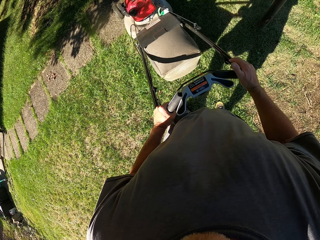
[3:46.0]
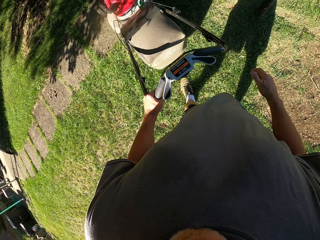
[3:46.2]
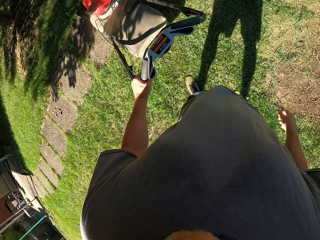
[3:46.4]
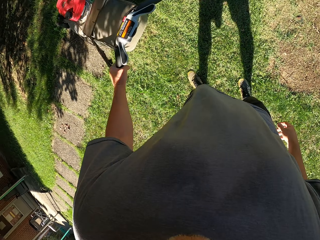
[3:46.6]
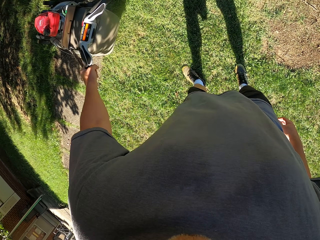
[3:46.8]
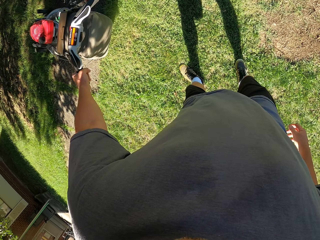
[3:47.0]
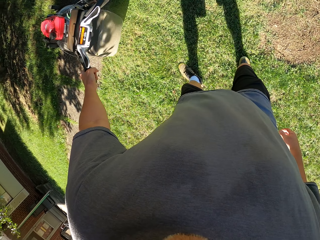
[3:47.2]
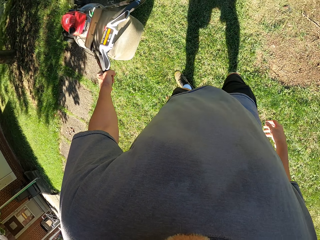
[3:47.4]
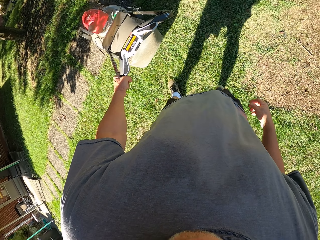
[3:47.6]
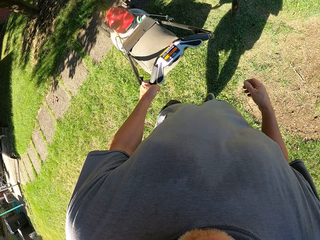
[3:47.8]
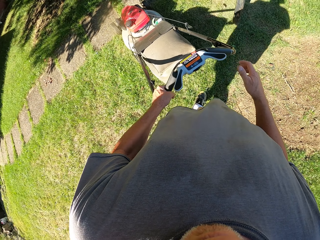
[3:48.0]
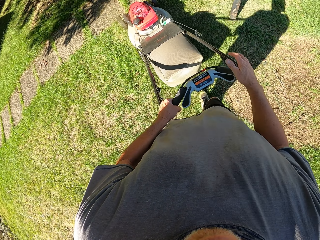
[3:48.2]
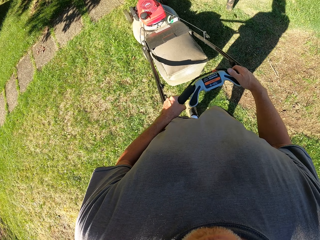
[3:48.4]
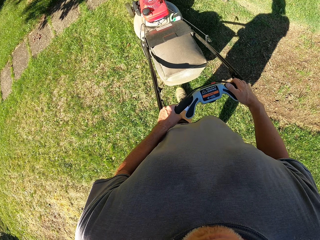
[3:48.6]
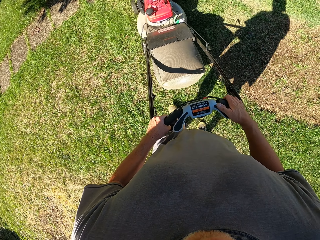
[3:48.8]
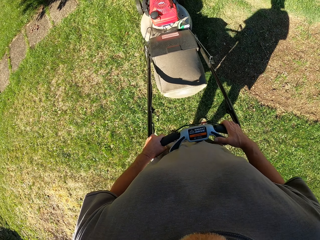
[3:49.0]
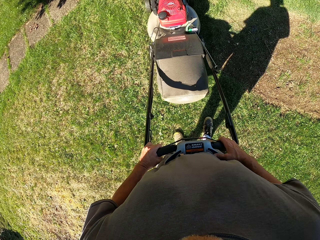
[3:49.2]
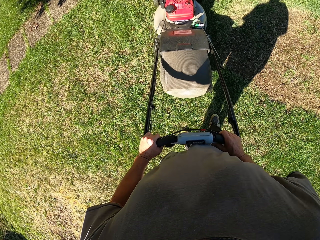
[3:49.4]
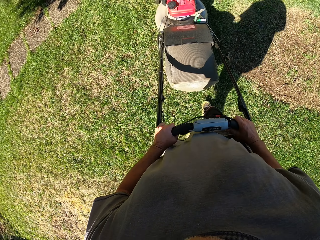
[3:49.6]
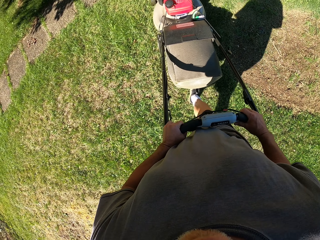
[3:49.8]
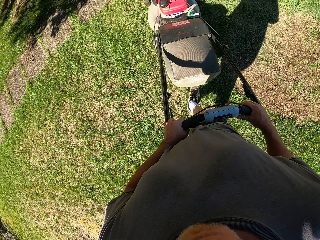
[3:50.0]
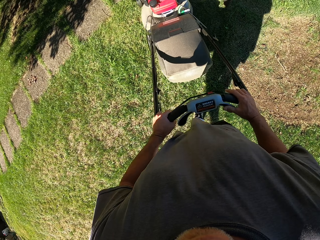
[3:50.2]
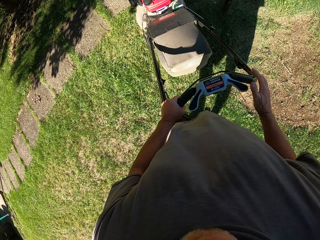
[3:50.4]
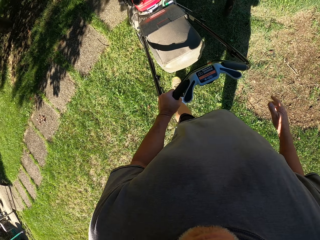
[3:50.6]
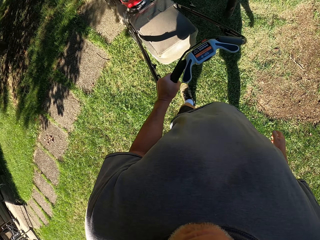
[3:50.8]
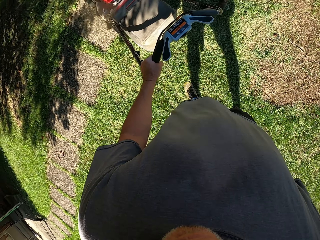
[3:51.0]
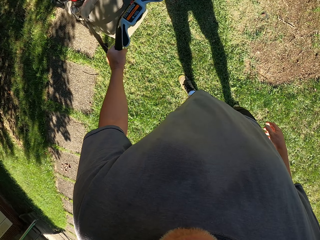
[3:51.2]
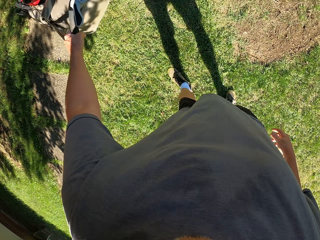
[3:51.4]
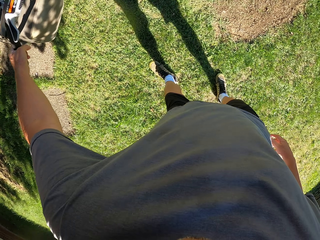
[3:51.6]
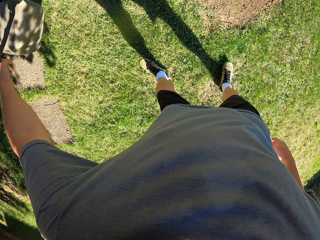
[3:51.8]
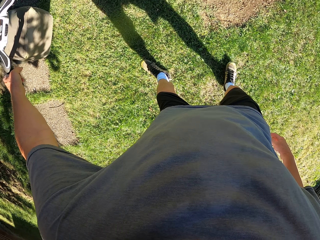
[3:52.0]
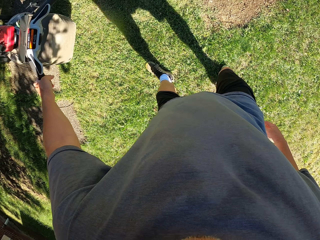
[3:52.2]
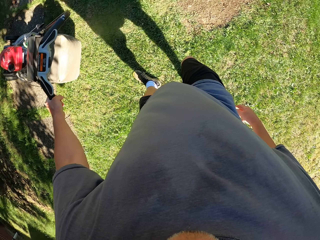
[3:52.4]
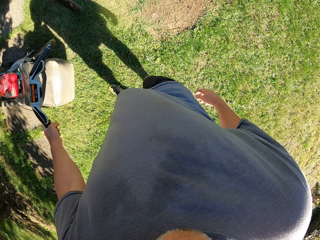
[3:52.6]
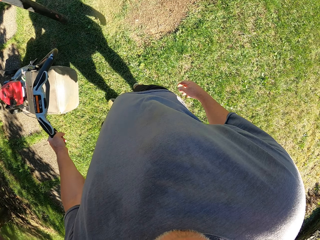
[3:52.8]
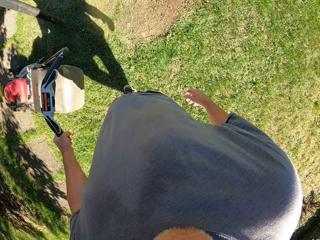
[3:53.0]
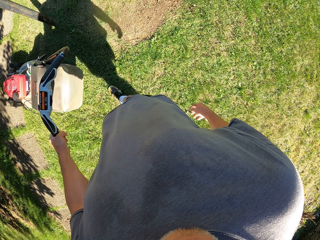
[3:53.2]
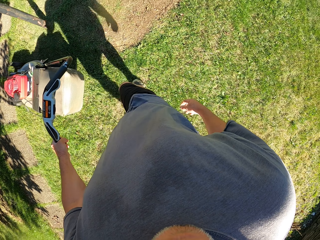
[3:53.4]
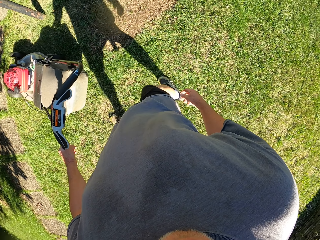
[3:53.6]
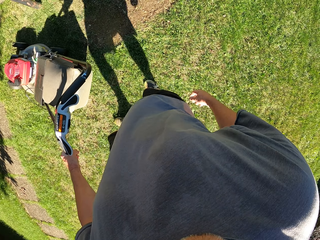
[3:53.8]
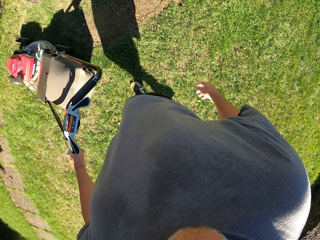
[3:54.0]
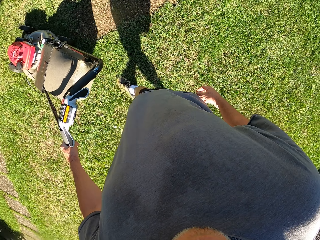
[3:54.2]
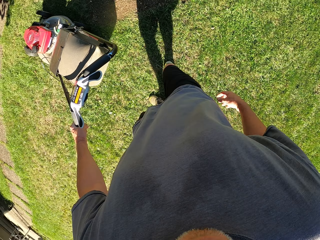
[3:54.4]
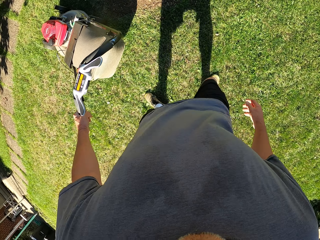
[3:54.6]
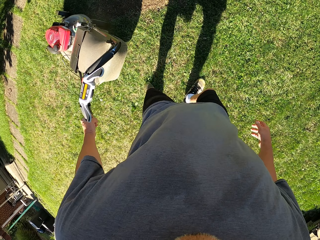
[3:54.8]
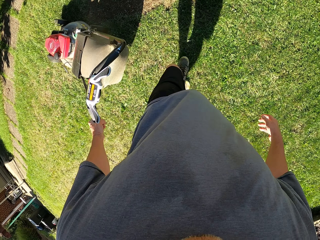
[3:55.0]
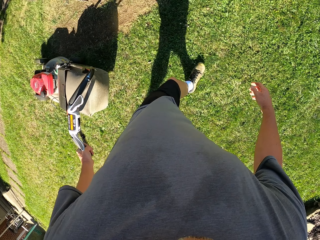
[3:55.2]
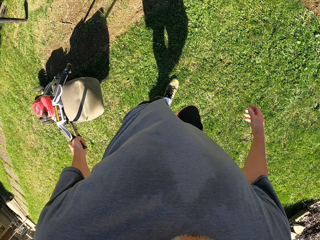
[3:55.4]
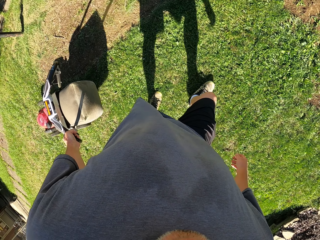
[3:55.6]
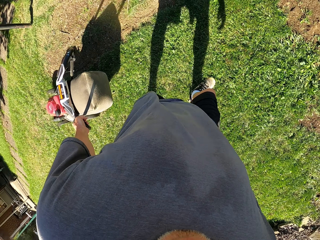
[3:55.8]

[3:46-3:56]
The camera wearer pulls the lawn mower backward. They push the lawn mower and pull the lawn mower backward.

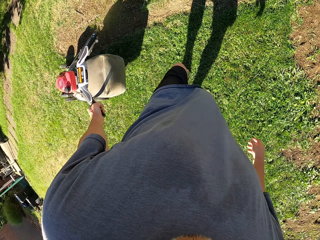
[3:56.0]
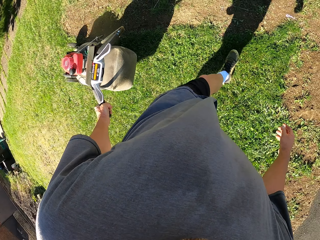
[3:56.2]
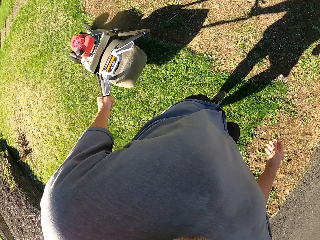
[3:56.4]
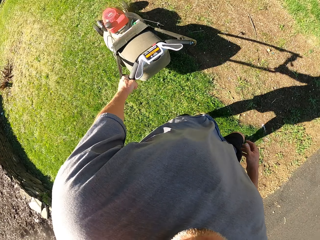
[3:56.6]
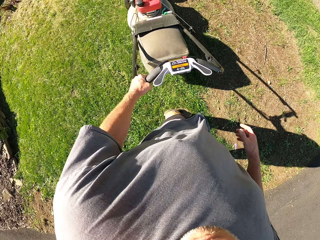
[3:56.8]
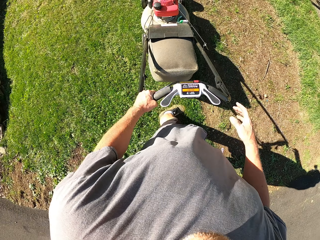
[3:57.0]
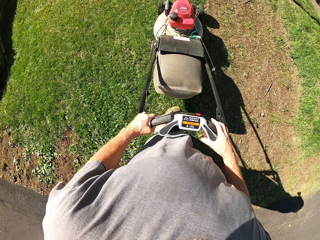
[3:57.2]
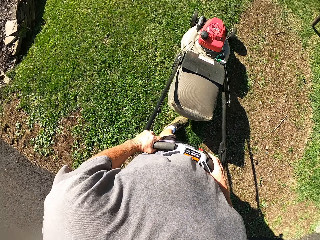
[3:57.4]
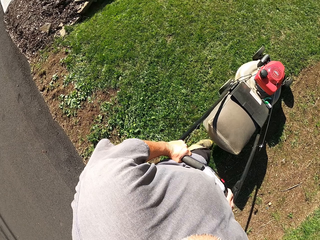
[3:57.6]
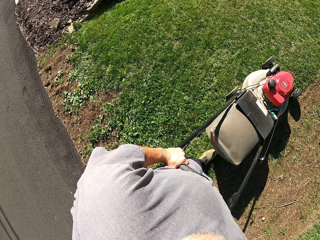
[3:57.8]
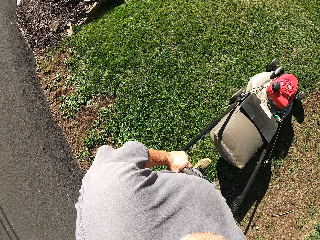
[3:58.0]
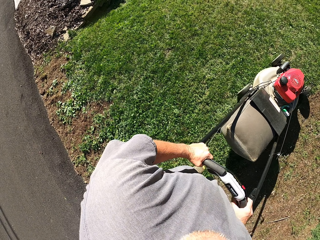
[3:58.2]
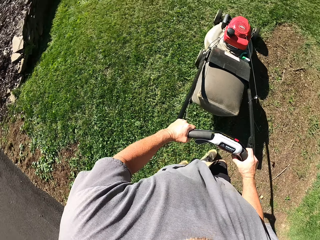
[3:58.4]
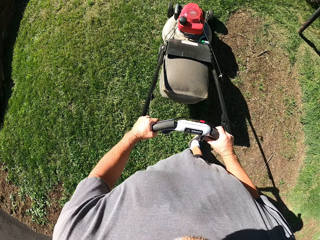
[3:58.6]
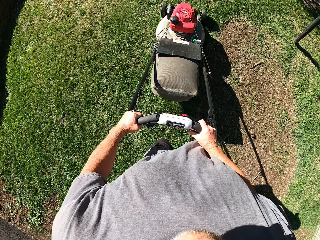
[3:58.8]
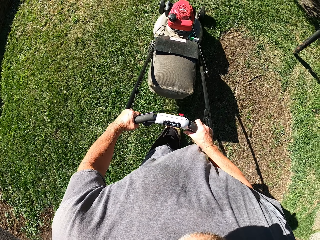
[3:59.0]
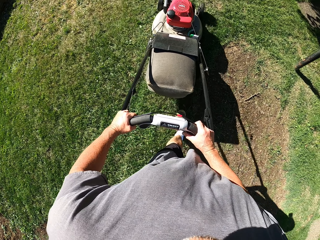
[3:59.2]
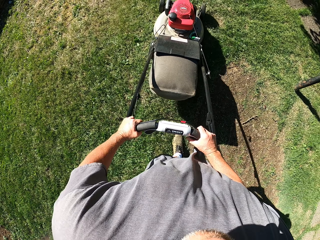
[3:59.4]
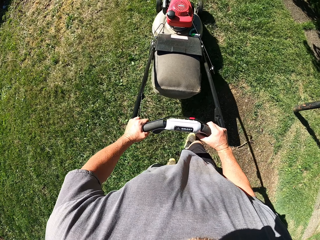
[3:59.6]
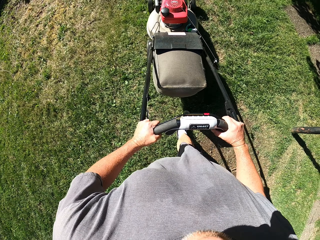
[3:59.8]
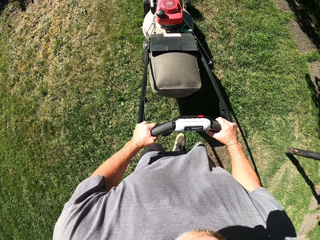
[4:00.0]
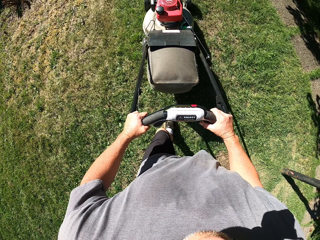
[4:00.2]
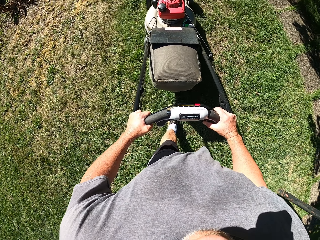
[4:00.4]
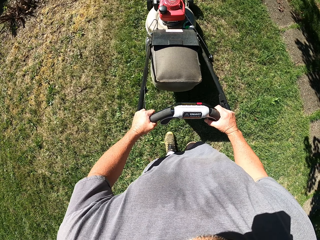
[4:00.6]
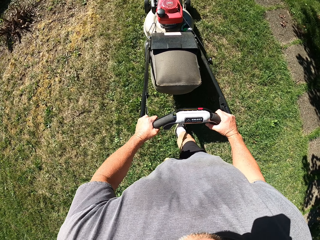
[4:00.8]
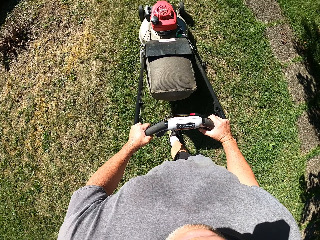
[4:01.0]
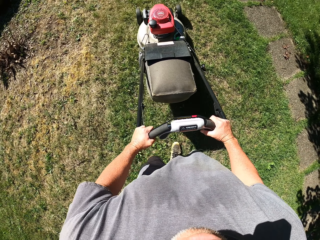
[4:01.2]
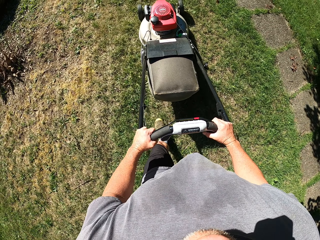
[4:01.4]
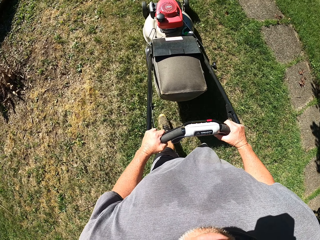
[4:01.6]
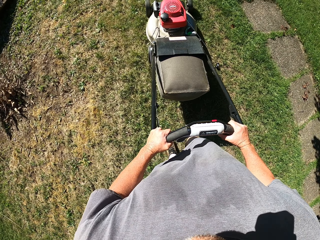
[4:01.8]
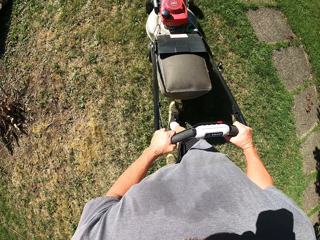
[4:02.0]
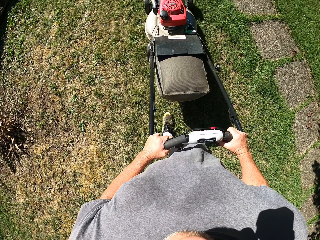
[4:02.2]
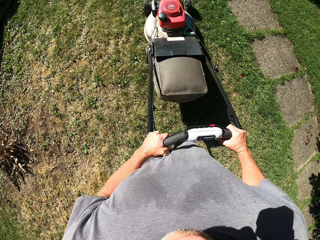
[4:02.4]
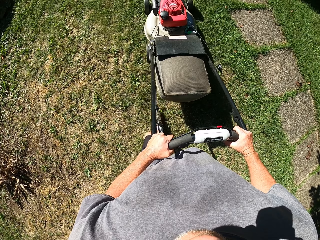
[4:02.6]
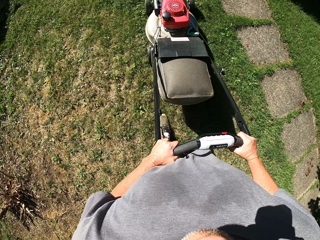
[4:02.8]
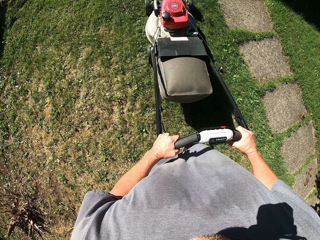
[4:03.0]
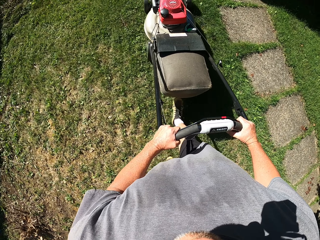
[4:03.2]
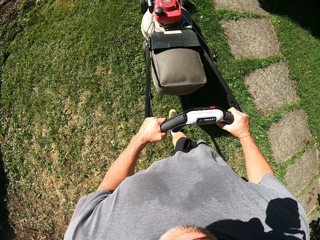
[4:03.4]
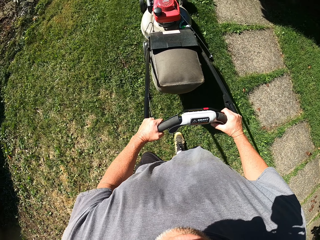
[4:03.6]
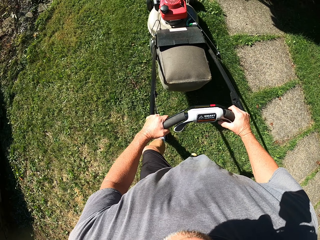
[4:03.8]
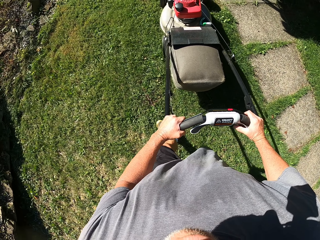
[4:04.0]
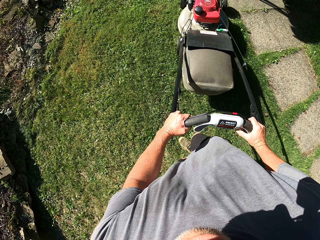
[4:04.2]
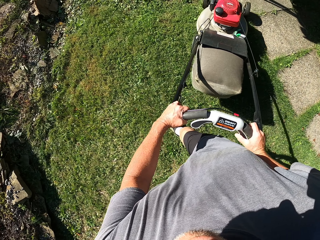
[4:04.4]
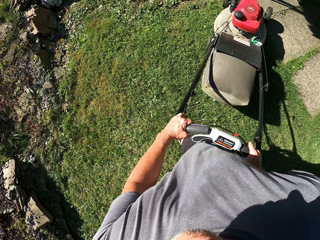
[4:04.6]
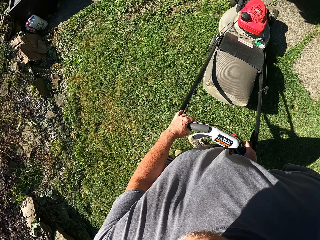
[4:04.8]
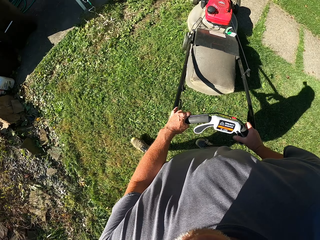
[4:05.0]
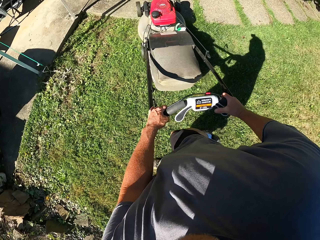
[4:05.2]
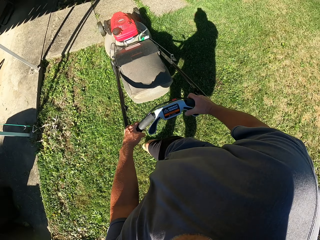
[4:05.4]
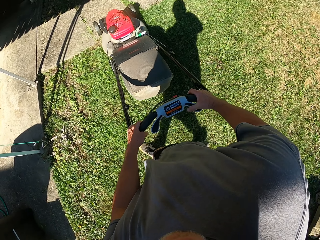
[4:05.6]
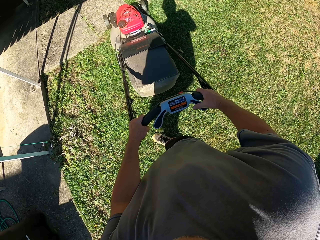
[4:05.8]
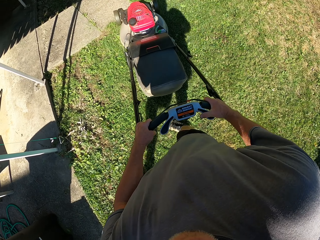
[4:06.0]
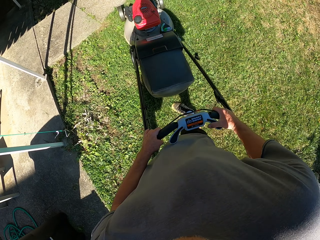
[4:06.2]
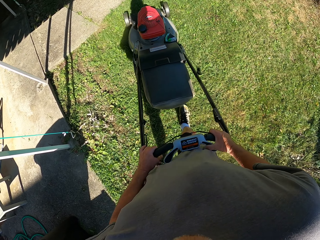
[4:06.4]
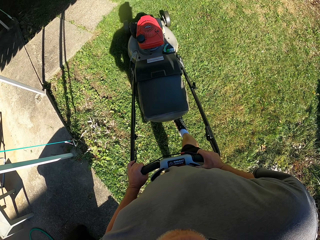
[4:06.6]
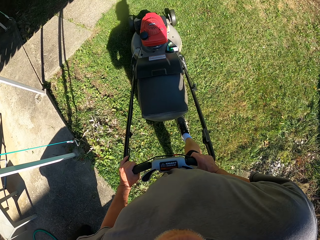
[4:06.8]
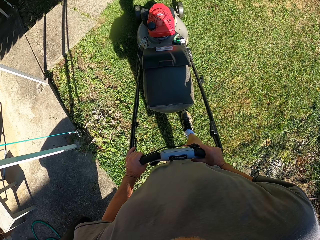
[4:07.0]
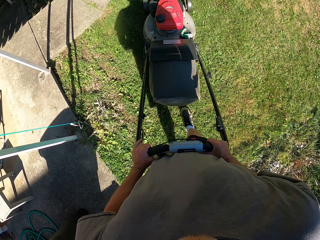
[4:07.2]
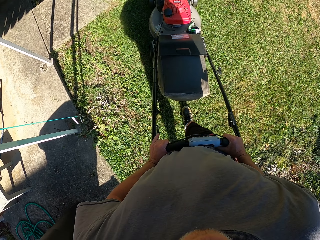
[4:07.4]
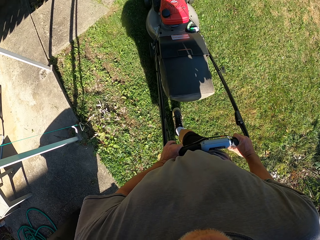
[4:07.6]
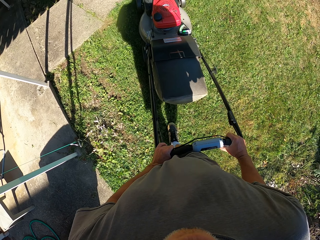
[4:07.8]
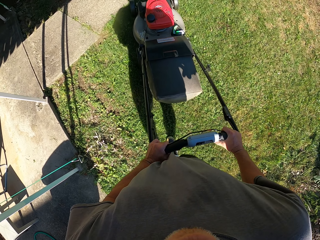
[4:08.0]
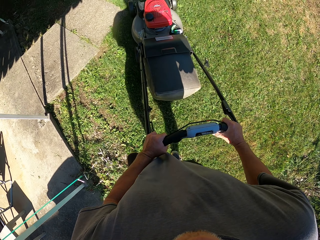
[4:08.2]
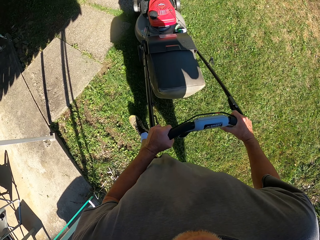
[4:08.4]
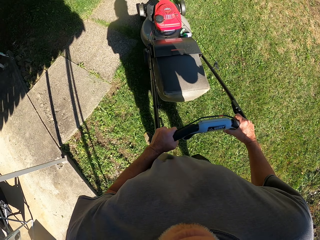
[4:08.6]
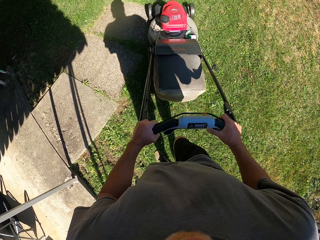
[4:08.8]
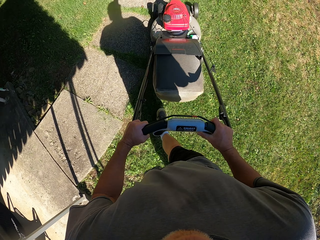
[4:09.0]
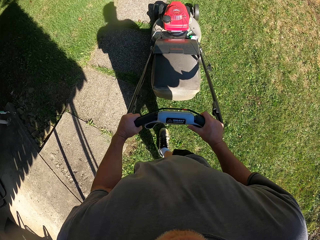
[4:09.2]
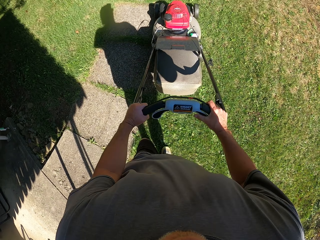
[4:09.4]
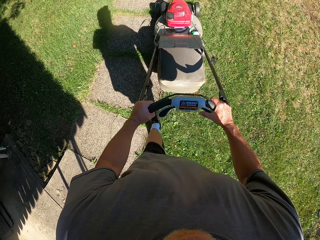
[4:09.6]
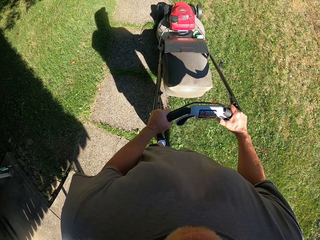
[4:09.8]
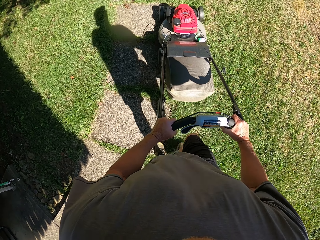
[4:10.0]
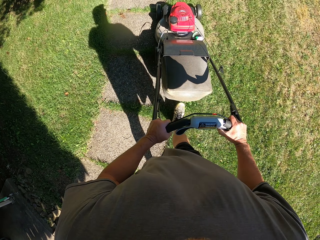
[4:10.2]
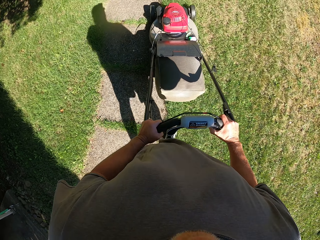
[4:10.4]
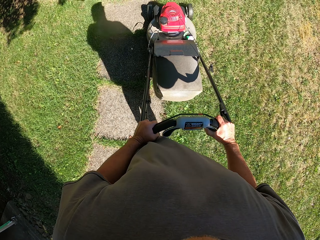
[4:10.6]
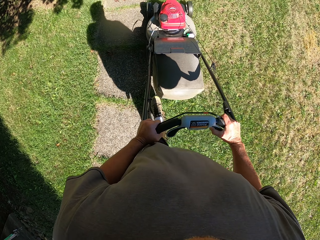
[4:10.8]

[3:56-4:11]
The camera wearer pushes the lawn mower. They turn around and push the lawn mower.
